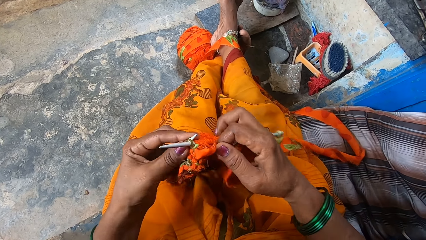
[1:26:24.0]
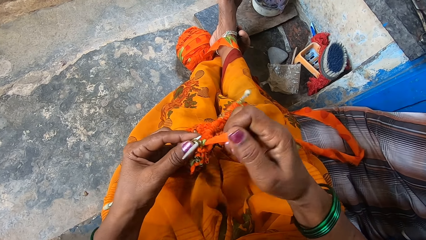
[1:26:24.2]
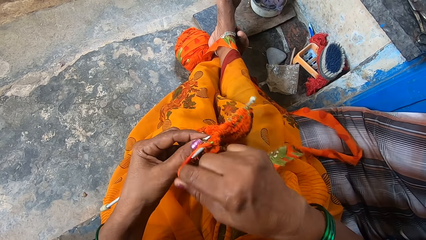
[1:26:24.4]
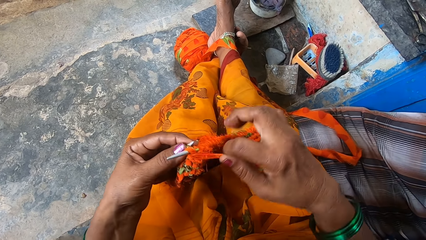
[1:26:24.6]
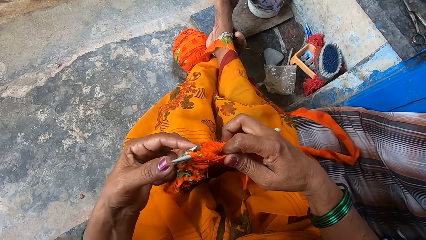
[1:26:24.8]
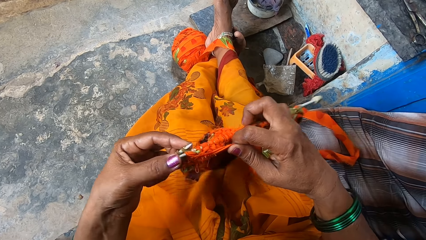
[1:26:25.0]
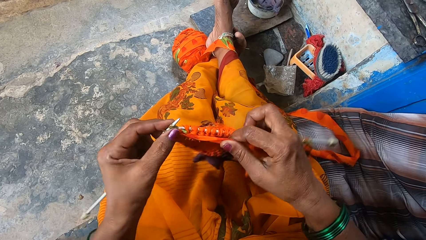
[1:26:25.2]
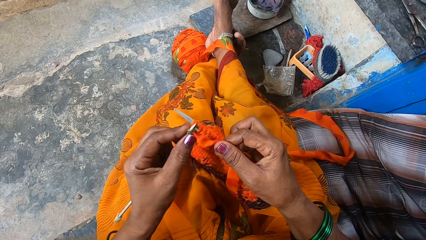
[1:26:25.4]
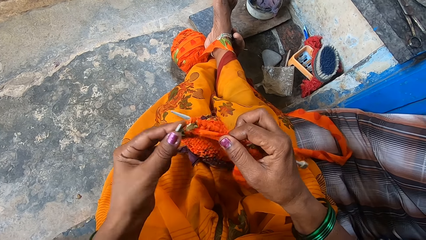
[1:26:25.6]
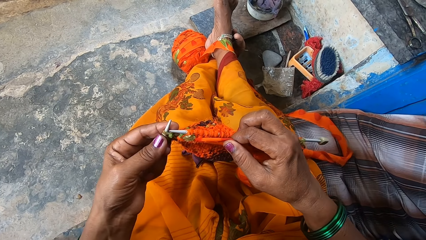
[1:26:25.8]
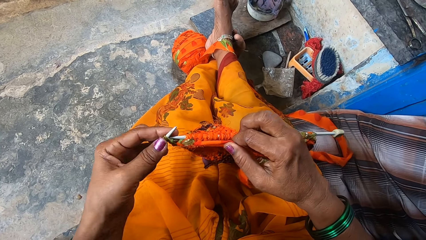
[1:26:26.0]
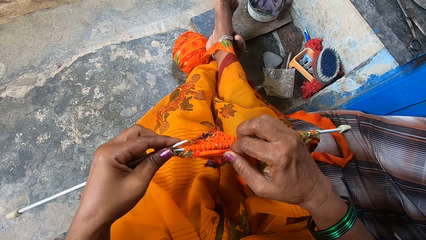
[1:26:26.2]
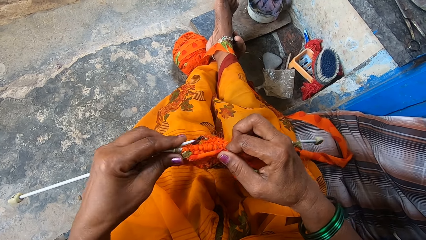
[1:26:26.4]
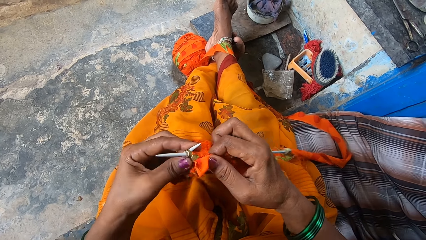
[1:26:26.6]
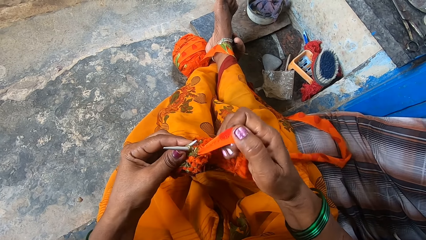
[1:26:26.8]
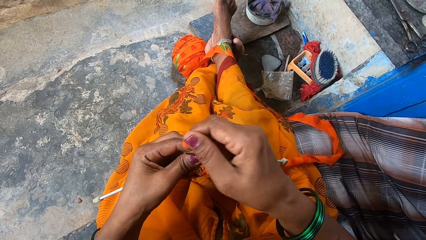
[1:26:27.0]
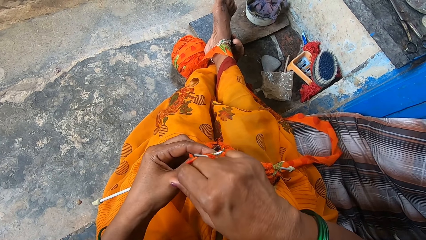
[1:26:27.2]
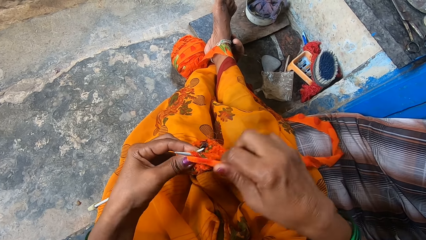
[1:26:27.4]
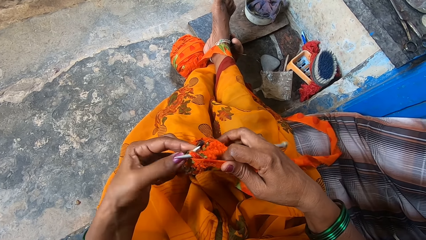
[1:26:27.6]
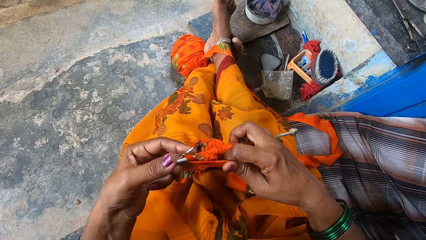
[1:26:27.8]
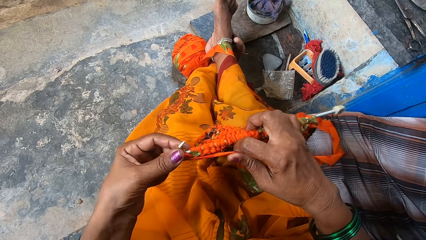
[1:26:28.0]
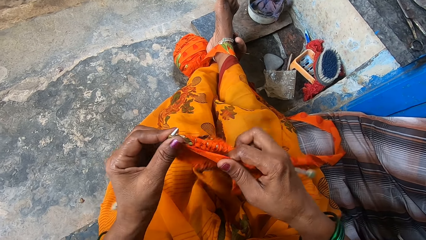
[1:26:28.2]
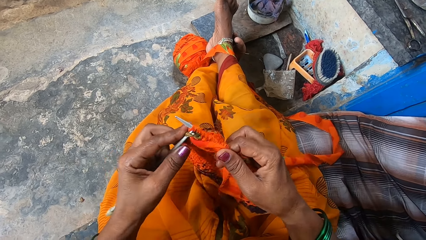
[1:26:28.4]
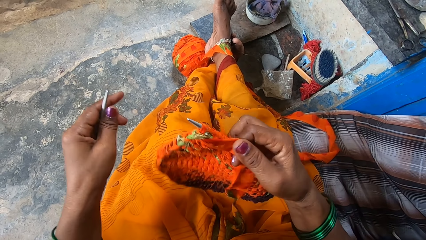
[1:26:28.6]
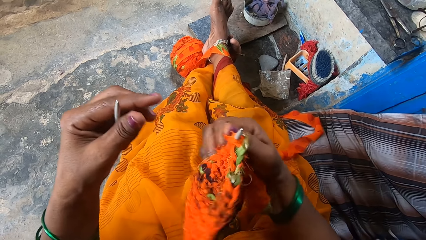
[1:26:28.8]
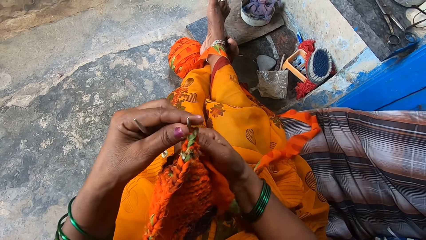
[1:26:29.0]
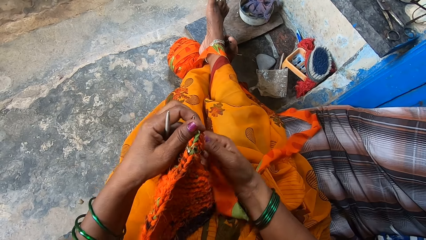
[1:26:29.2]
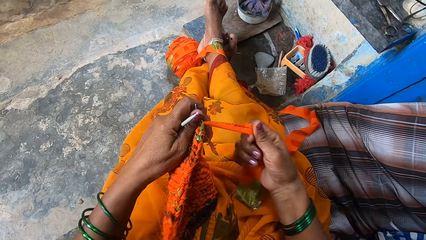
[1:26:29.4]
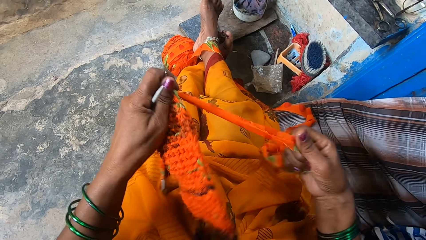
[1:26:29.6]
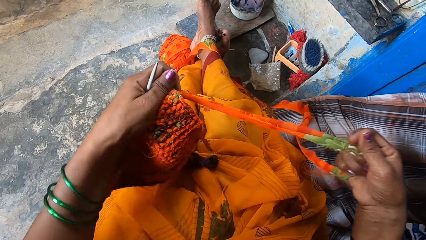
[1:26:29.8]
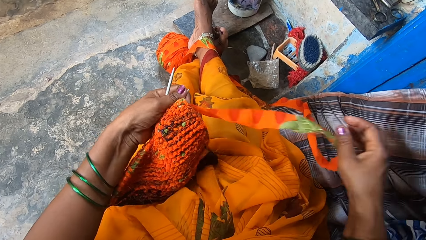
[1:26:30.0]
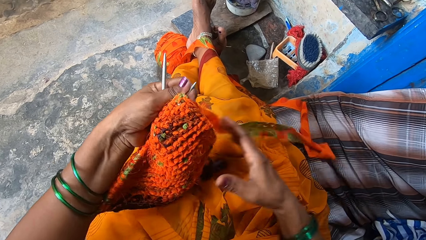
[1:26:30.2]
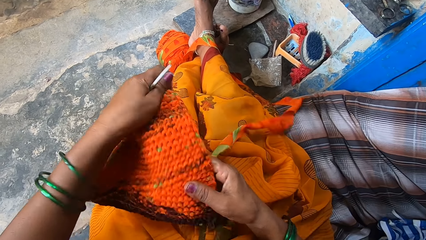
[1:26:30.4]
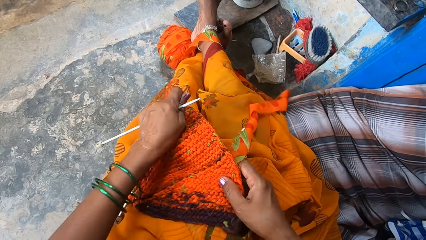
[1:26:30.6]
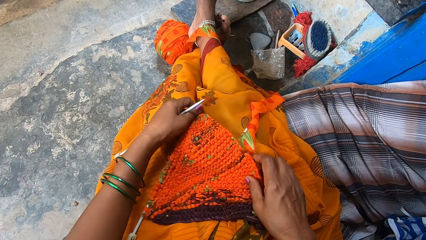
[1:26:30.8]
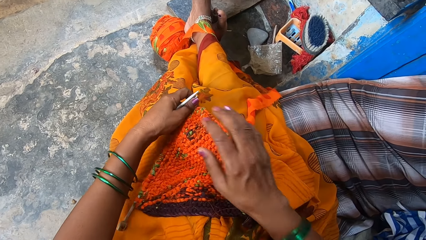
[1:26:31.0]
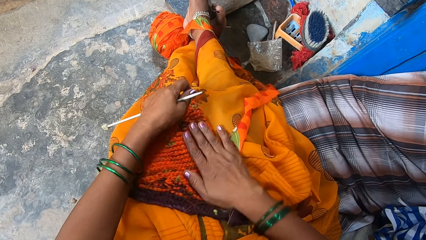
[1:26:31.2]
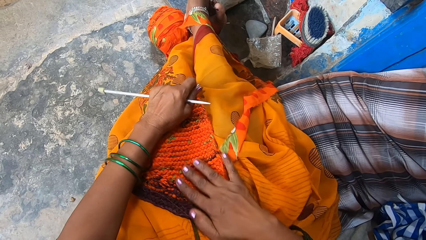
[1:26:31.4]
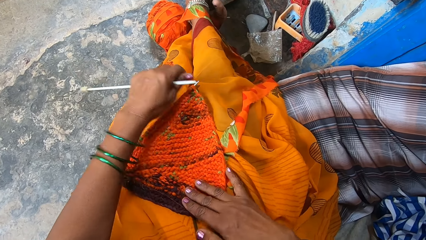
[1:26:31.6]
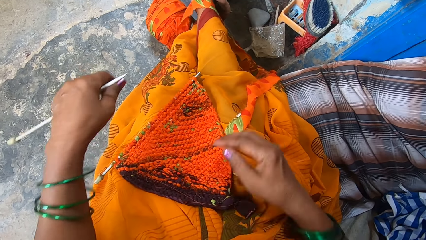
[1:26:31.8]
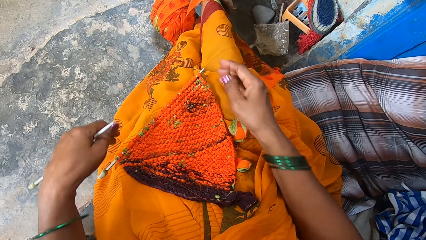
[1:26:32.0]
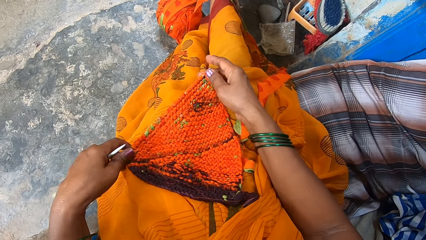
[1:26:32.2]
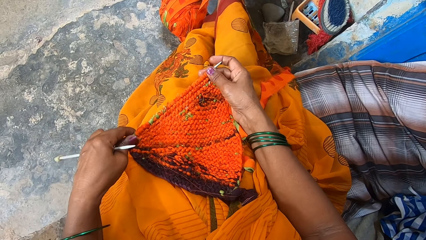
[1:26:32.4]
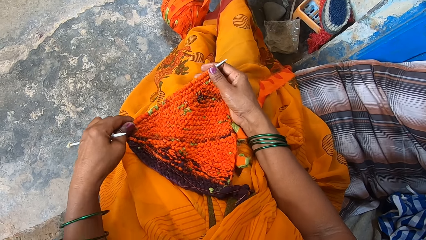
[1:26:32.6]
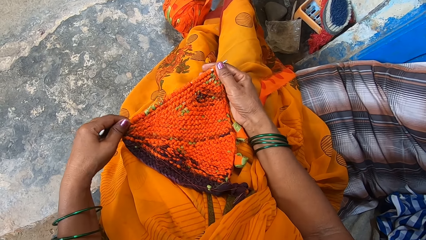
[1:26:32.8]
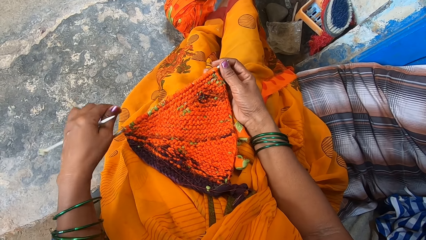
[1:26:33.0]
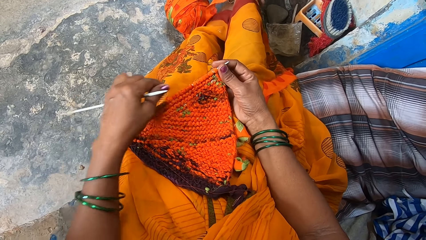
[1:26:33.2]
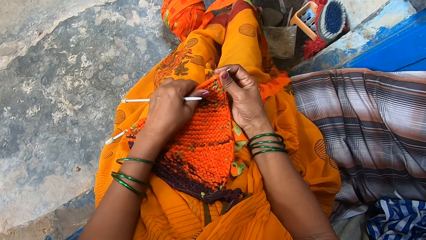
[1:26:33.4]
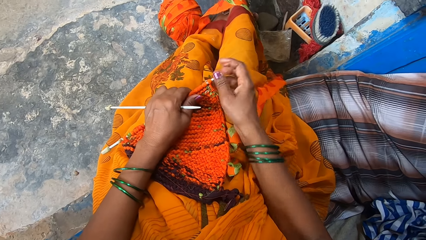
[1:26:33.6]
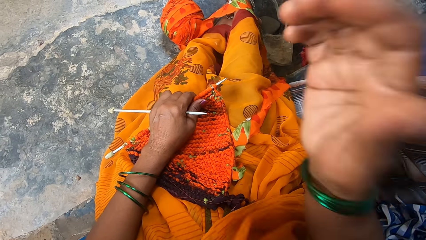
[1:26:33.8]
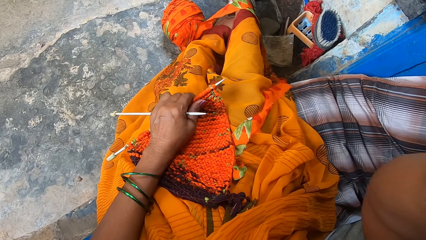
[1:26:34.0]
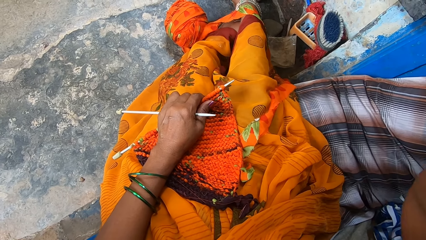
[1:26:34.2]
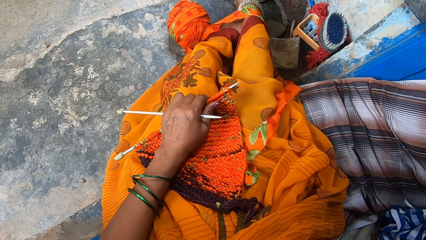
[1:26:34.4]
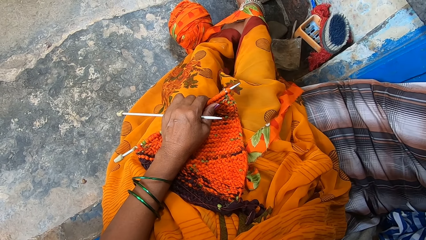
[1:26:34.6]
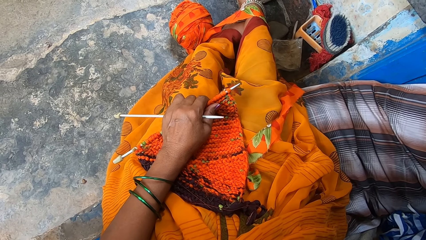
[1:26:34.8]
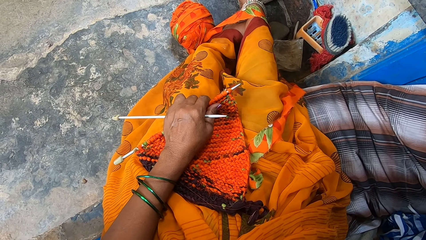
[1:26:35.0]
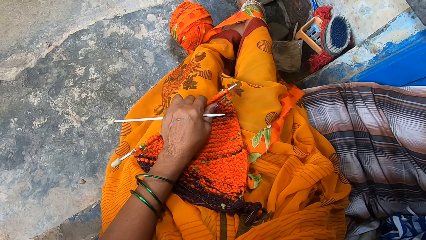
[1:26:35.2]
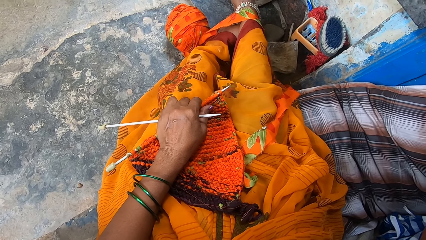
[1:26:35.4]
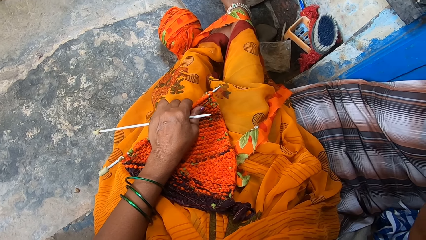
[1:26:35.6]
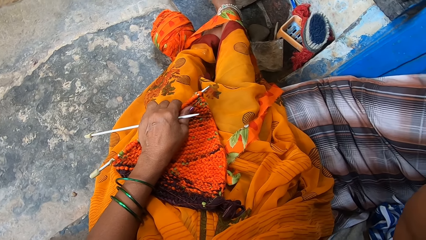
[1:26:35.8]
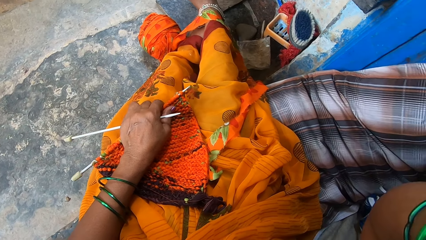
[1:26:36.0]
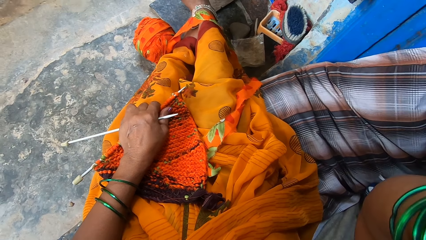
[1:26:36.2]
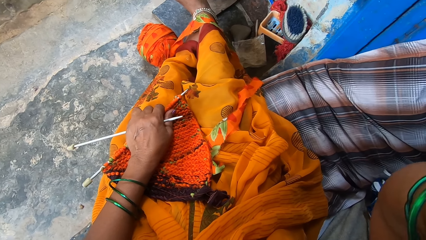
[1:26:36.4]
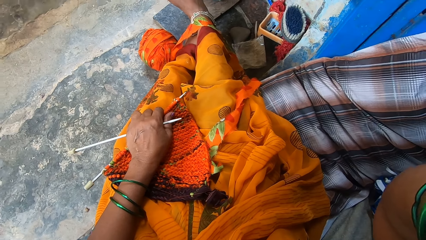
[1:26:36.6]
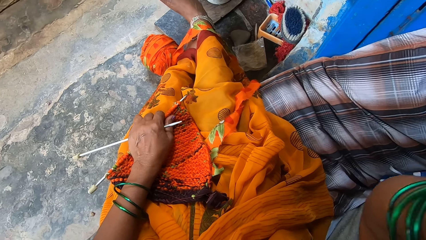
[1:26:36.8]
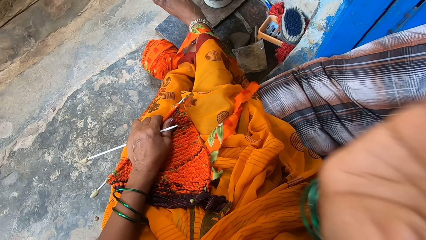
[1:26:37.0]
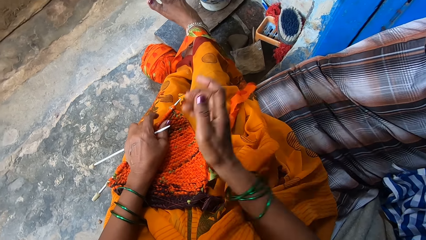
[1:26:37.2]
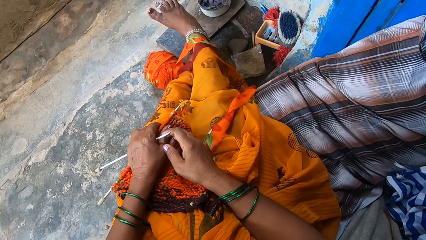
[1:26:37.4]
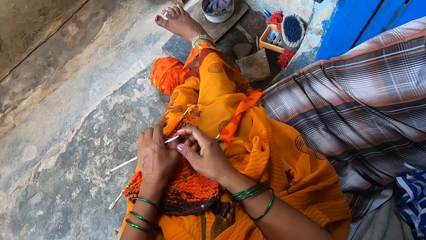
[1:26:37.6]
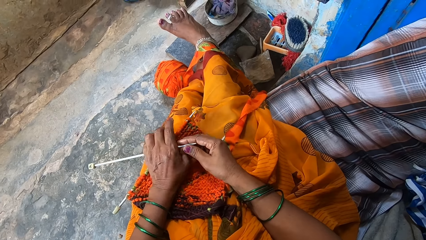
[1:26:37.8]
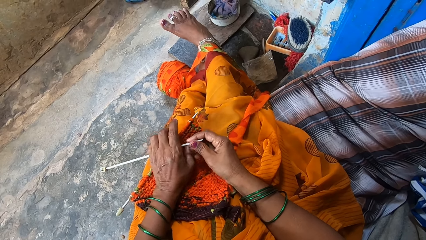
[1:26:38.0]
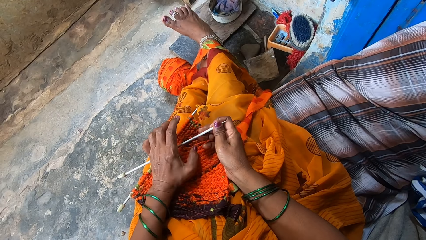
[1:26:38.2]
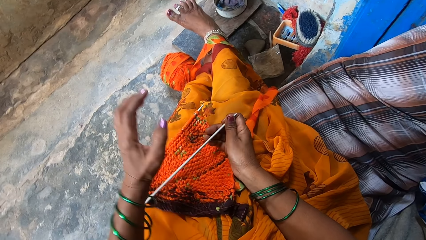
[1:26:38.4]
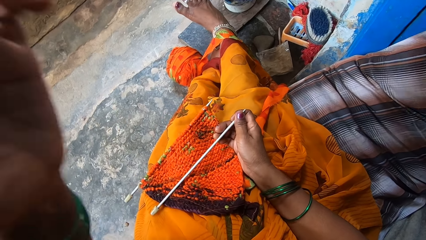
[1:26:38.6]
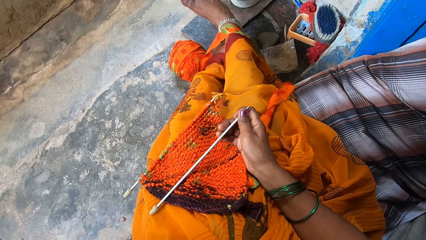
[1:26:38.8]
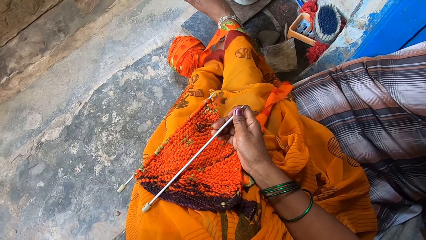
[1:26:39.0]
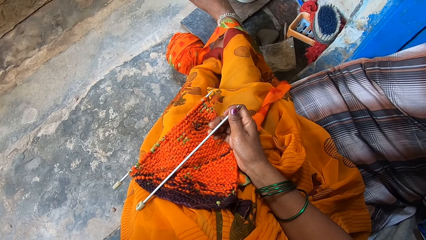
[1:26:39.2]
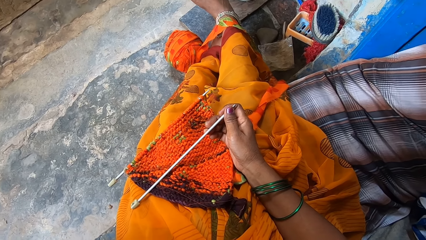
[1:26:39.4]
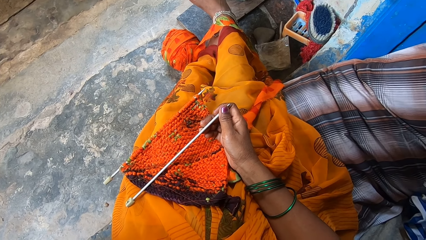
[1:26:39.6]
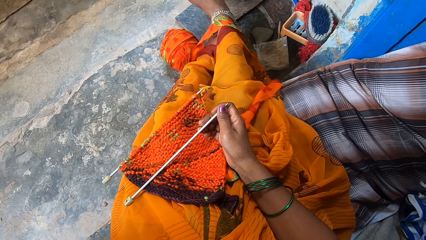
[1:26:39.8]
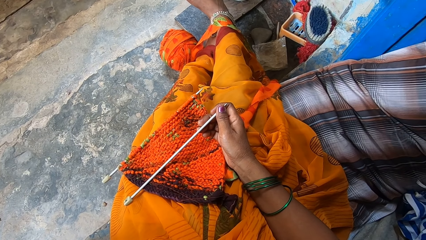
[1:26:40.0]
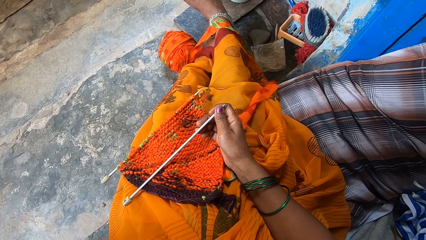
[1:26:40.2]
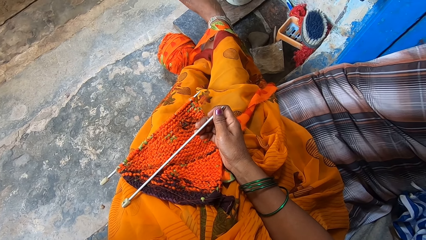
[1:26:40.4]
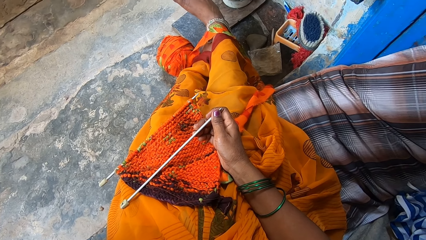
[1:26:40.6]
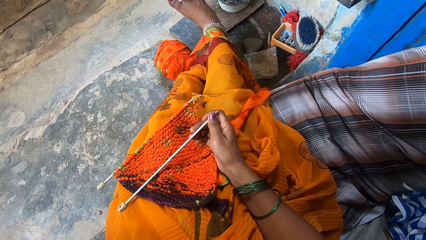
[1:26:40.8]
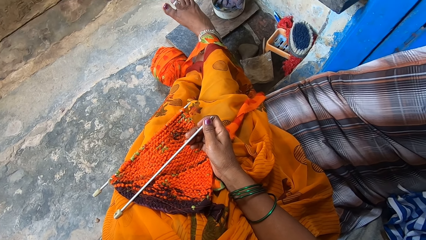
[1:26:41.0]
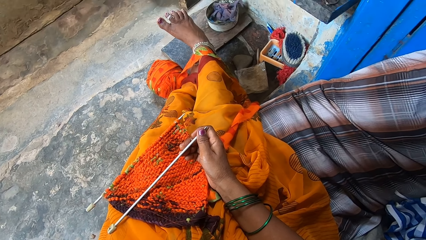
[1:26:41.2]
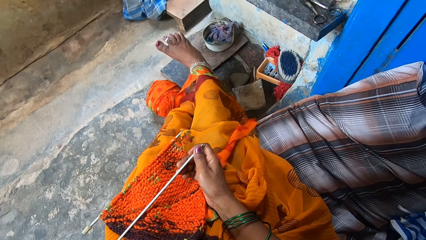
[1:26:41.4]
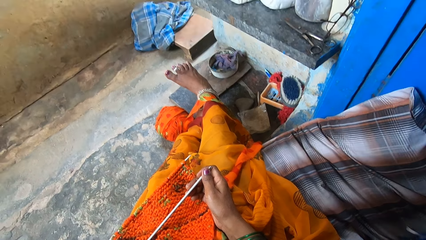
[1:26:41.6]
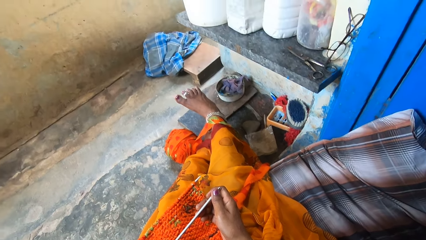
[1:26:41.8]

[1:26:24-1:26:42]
The camera wearer removes the knitting needle on her left hand from the fabric yarn. She holds the material with her left hand by the knitting needle. She pulls the fabric yarn with her right hand. She lays the material on her lap. She straightens the material with her right hand. She touches a fixed crochet needle. She touches her head with her right hand. She raises her hand. She talks to a man. The camera wearer rests the hand on her lap. She holds the knitting needle with the right hand. She touches her head with her left hand. She raises her hand.
